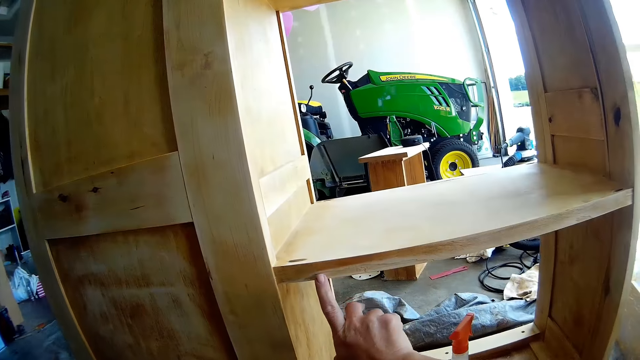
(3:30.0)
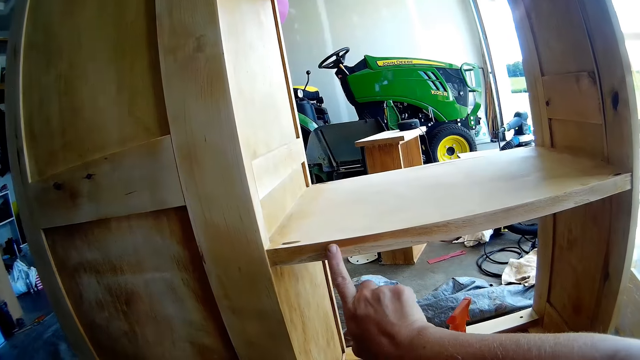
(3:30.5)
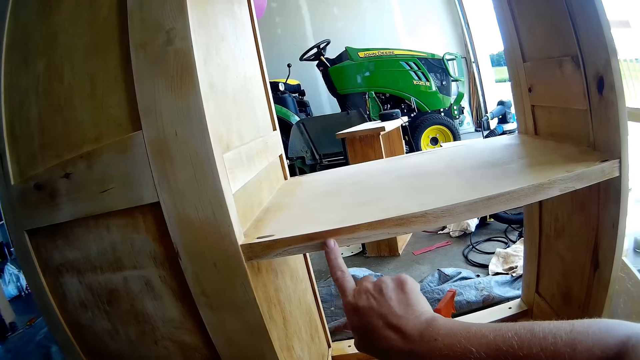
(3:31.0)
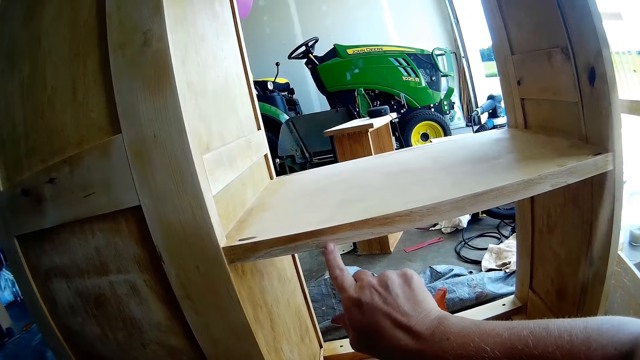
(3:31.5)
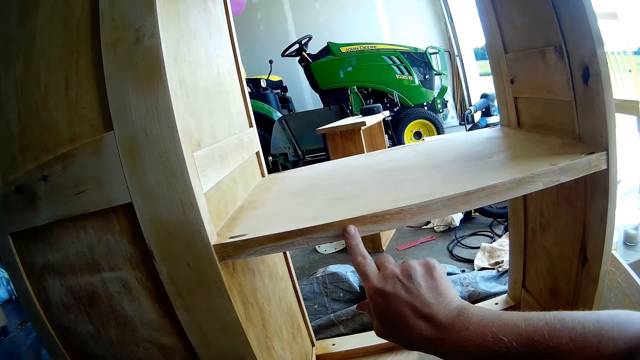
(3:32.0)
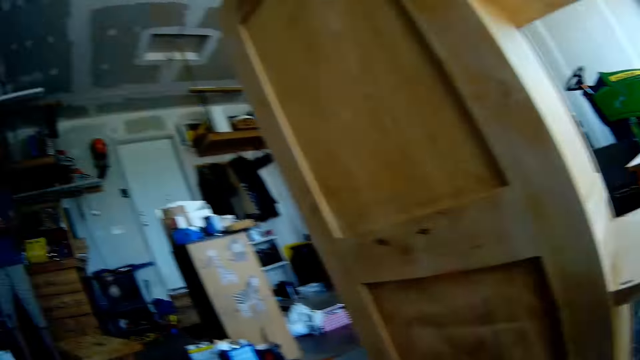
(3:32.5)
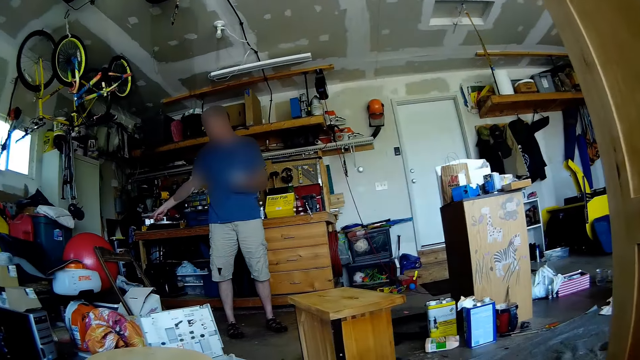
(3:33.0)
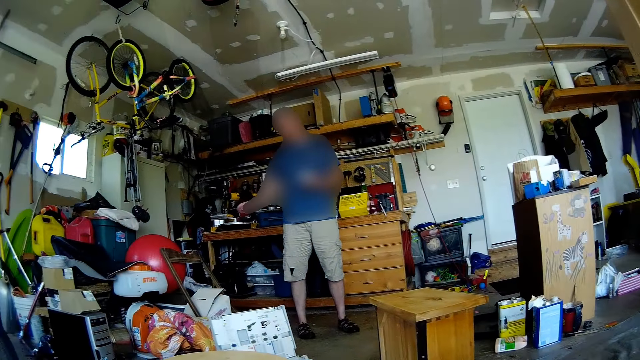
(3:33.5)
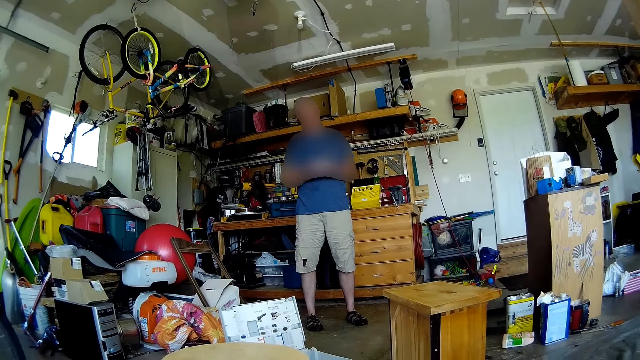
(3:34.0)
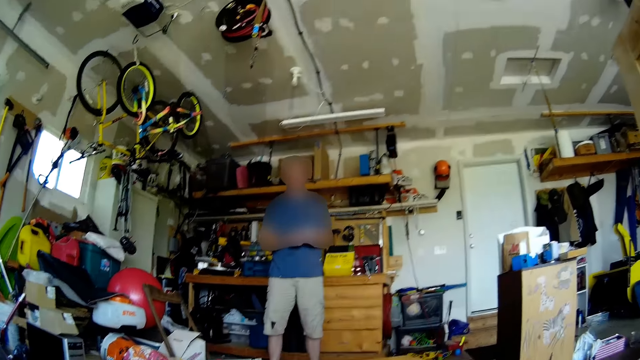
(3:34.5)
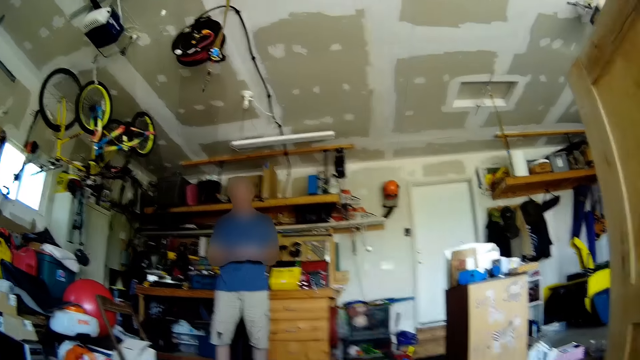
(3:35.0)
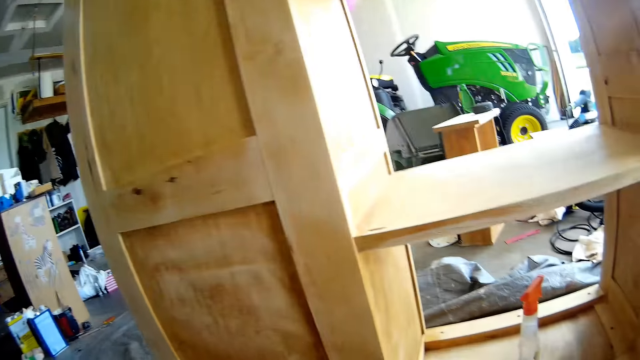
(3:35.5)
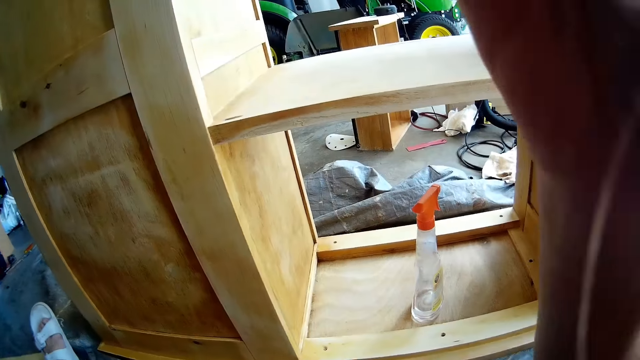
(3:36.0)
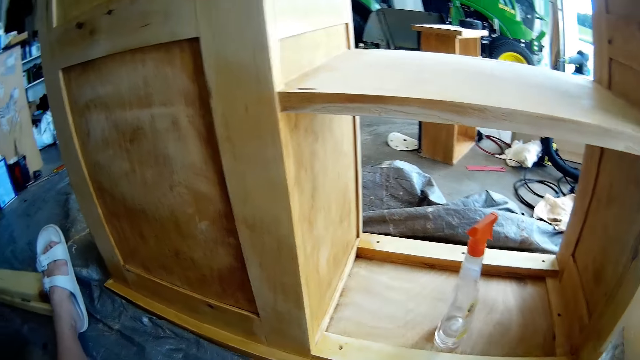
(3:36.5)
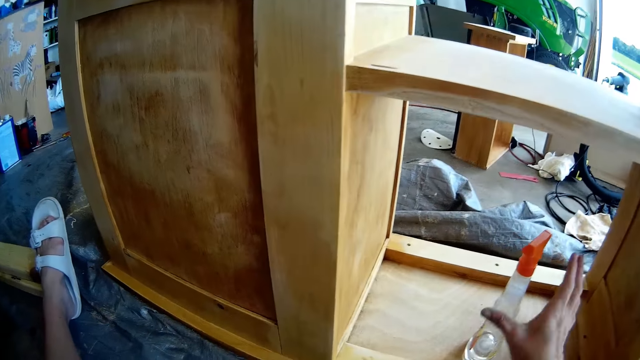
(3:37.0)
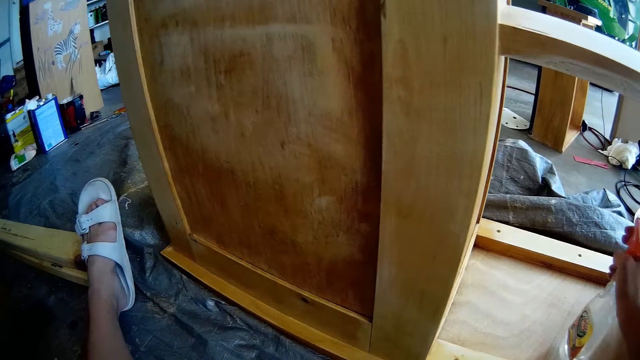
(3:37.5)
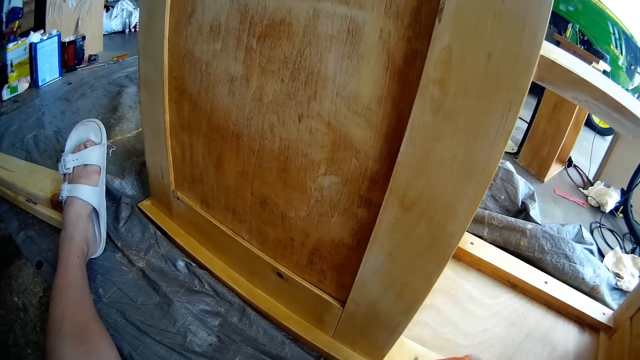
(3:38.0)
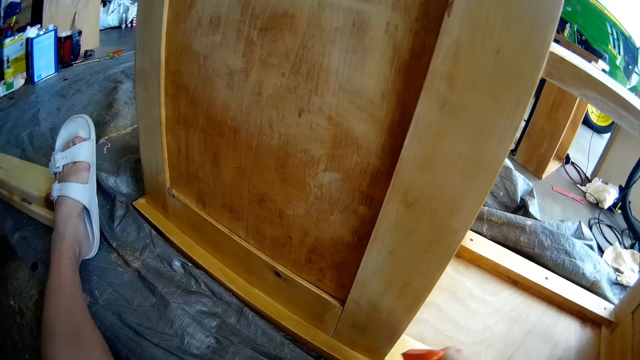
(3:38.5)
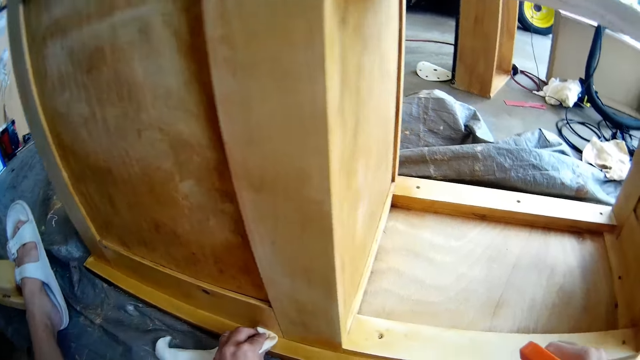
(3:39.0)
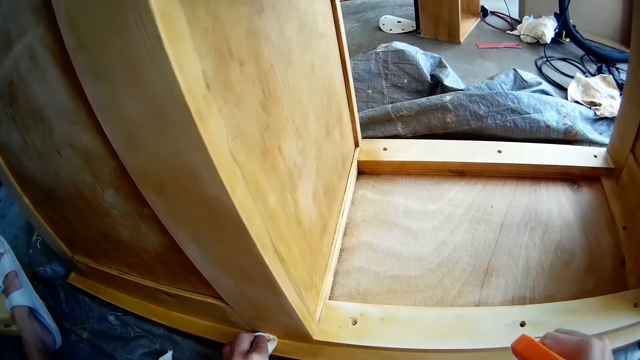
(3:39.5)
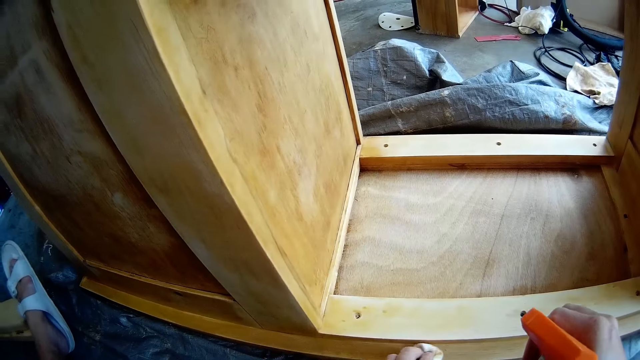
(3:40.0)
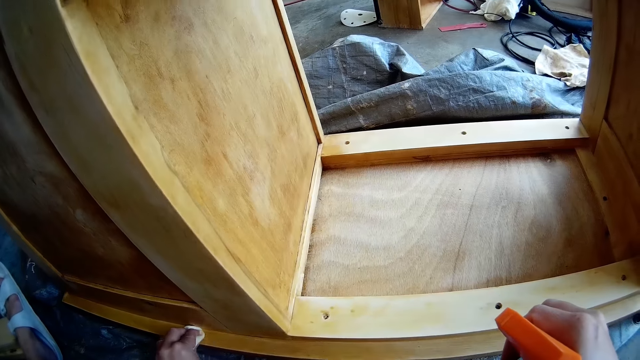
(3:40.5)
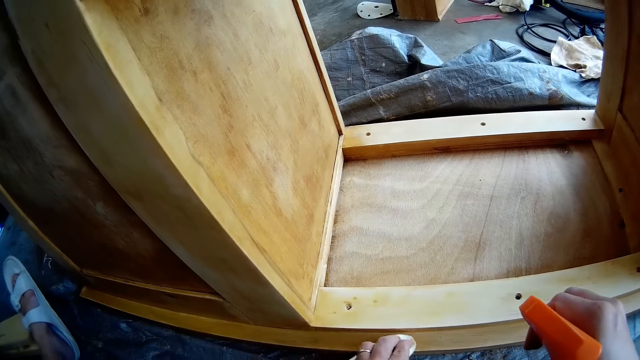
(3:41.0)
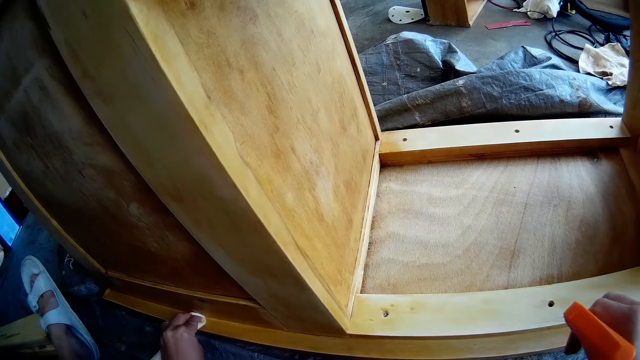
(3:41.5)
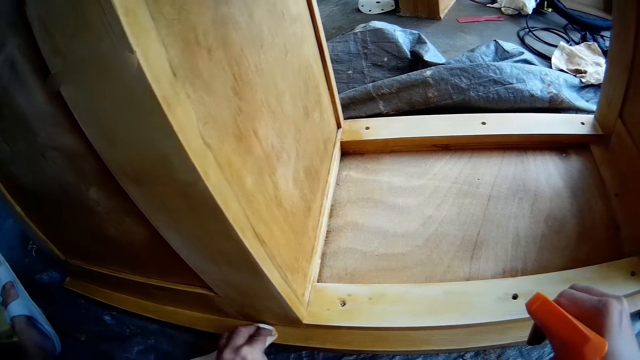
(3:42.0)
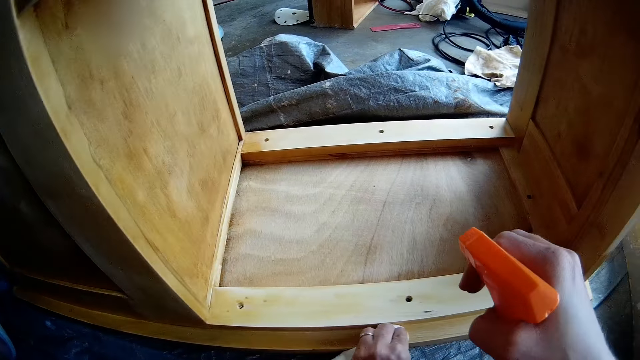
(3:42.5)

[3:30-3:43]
The camera wearer touches the chest of drawers. She points at the wooden cabinet with her right hand. She converses with a male. The male points at something. The male converses with the camera wearer. The camera wearer stares at the male. She does a hand movement. She picks up the wooden furniture cleaning spray from the chest of drawers with her right hand. She wipes the wooden cabinet with a kitchen towel.

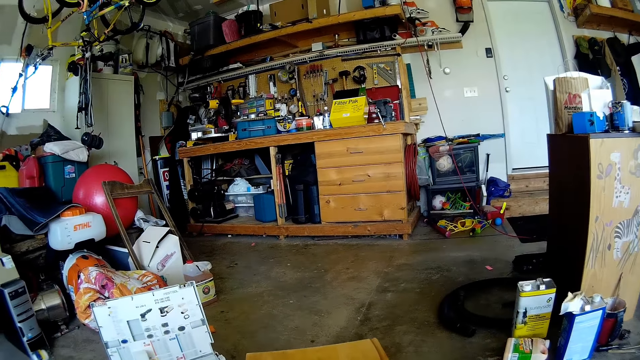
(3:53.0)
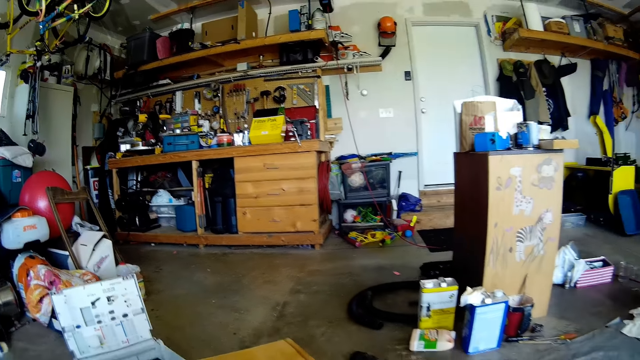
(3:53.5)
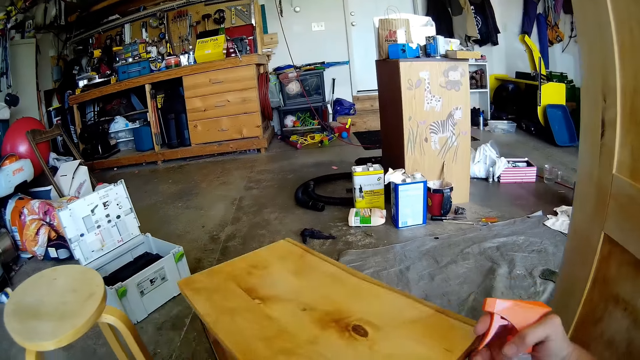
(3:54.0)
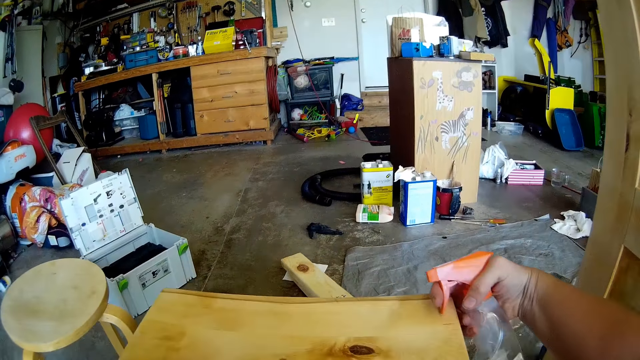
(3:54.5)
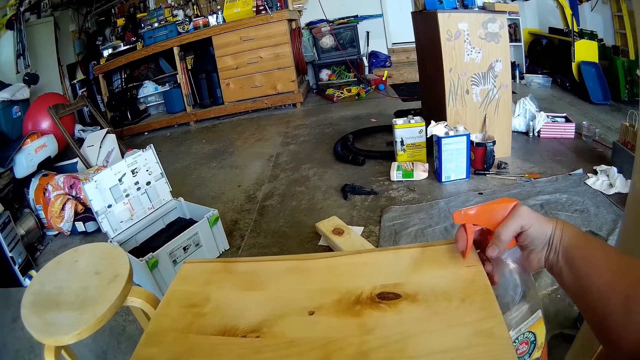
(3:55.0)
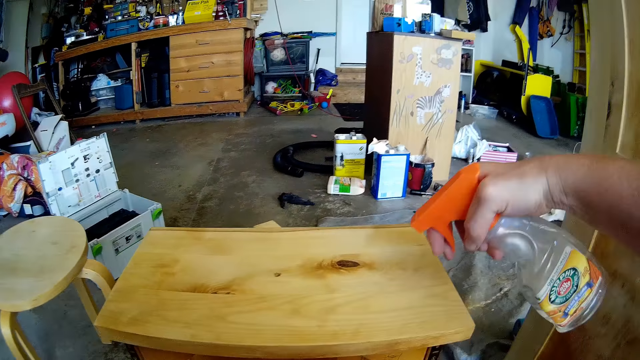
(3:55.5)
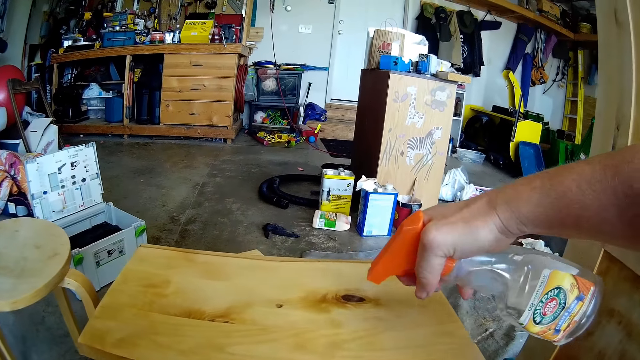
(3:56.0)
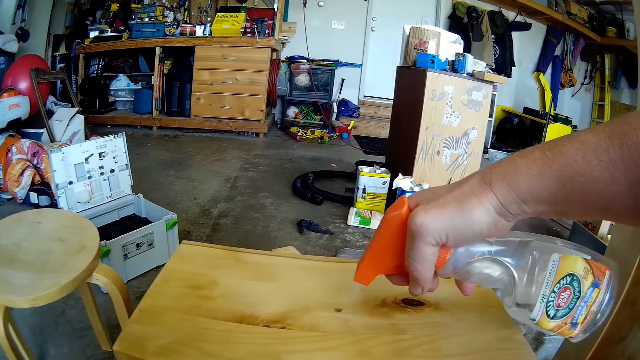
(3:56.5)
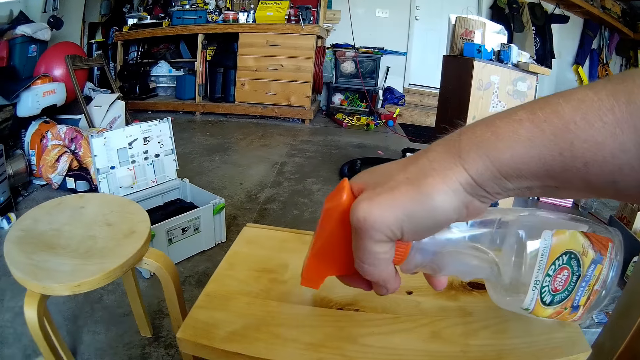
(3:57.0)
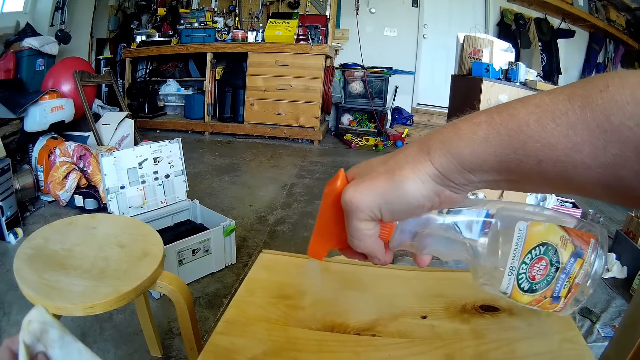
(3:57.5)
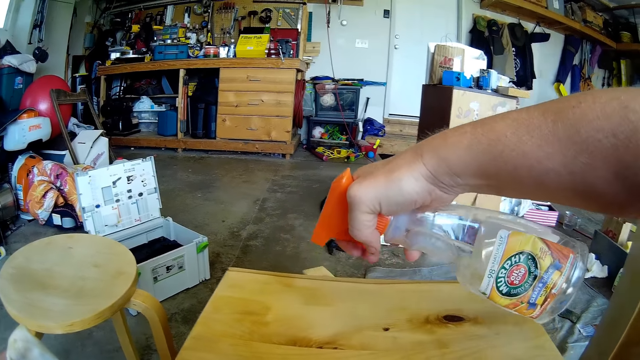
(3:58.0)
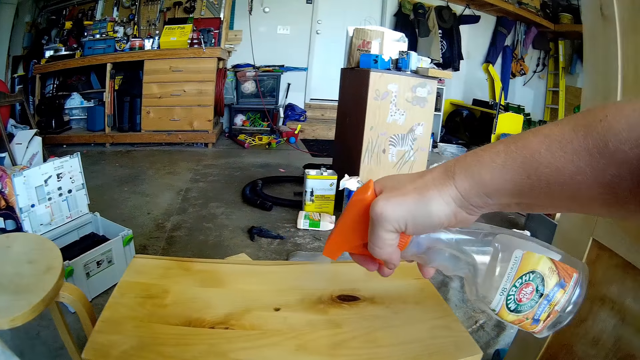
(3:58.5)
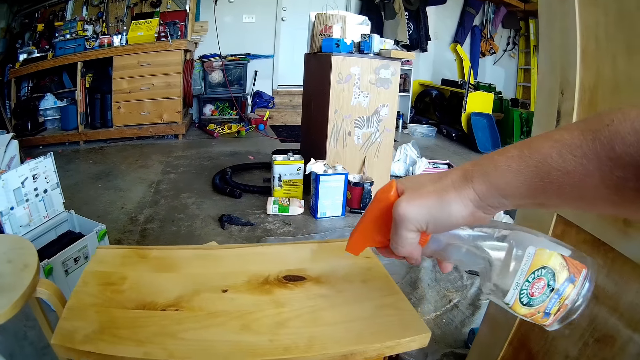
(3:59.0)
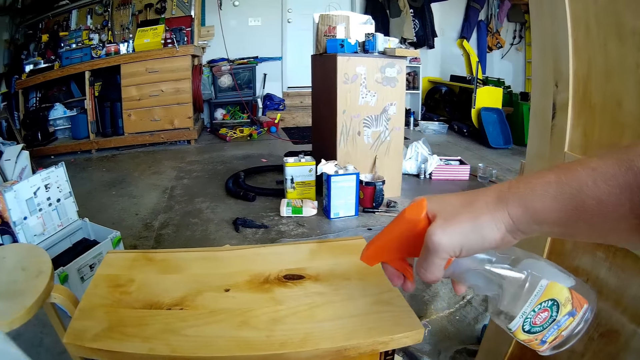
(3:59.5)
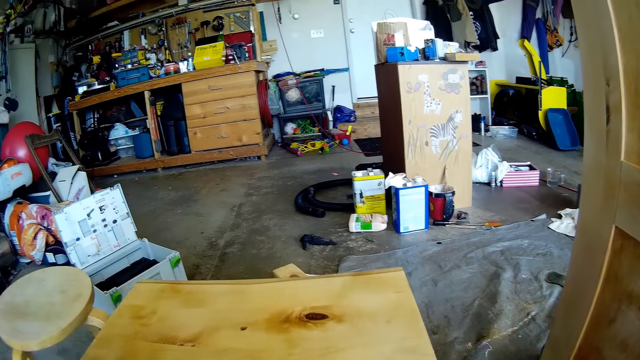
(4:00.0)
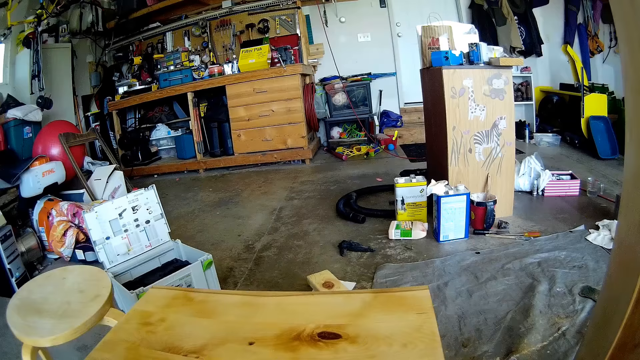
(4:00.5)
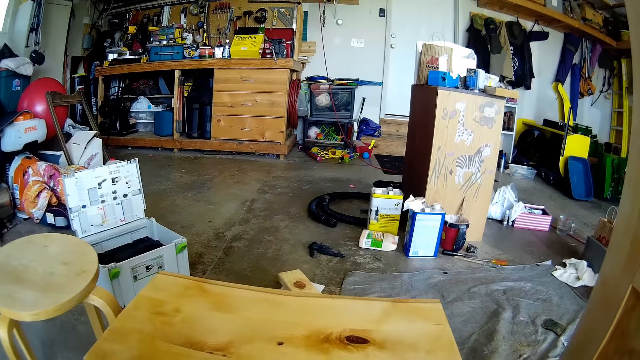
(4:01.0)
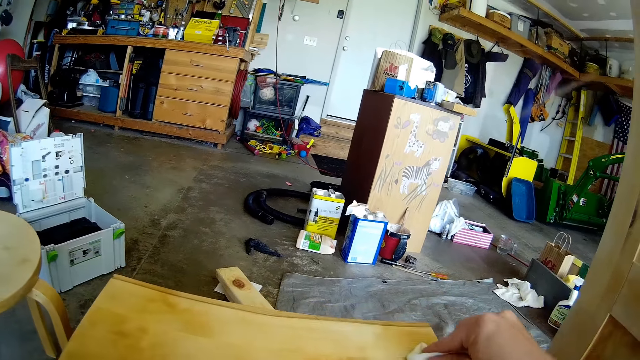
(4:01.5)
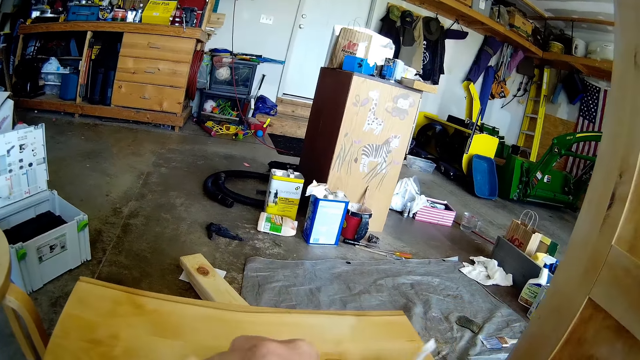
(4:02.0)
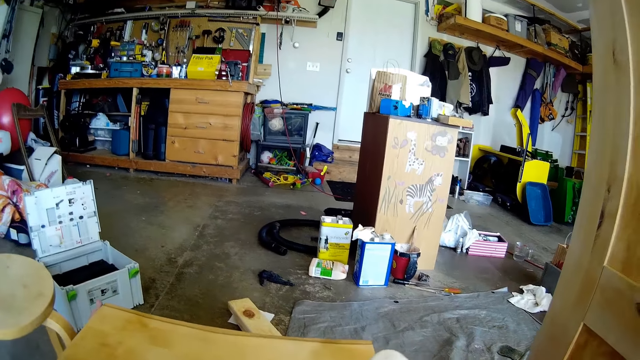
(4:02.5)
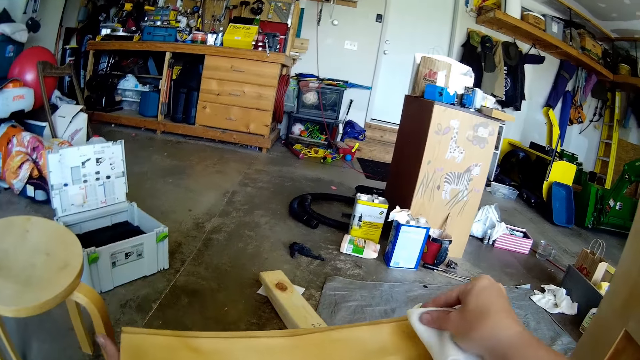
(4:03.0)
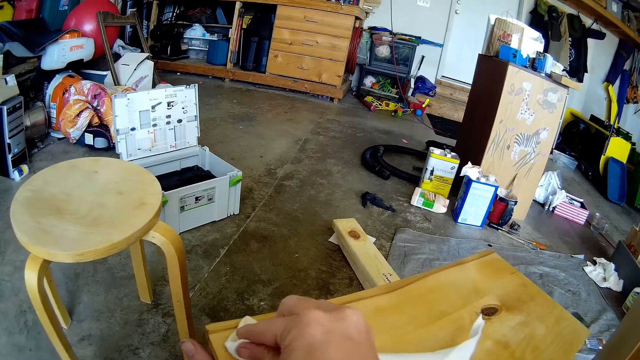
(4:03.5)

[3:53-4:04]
The camera wearer tilts a bench with hands. They spray the wooden surface with a wooden furniture cleaning spray. They wipe the wooden cabinet with a kitchen towel.
